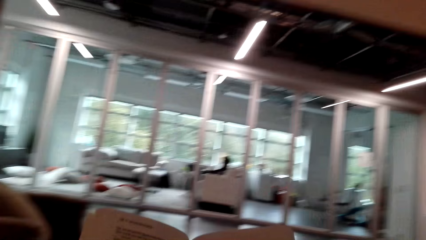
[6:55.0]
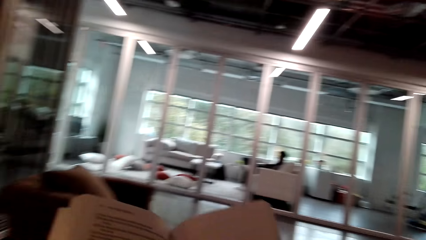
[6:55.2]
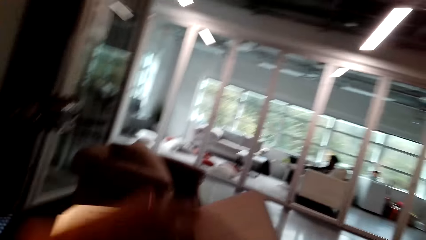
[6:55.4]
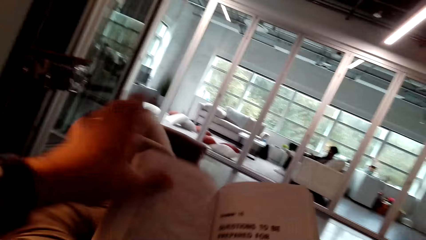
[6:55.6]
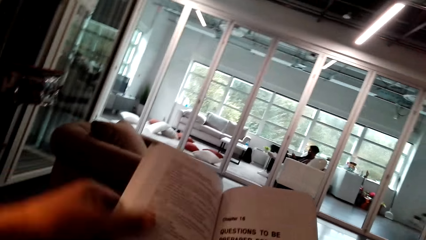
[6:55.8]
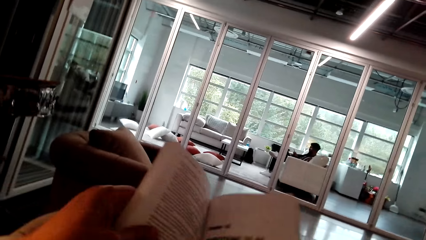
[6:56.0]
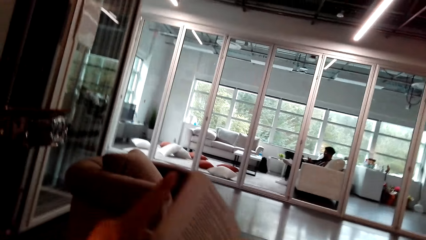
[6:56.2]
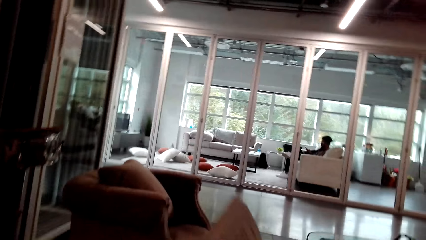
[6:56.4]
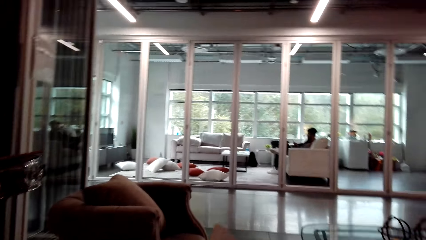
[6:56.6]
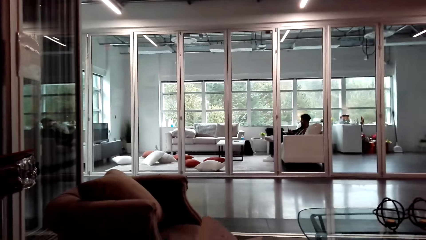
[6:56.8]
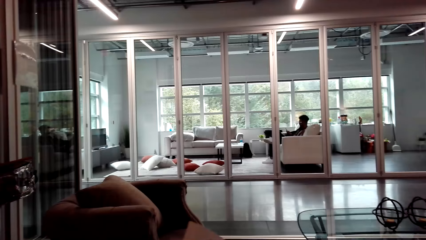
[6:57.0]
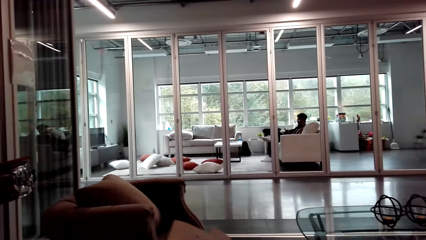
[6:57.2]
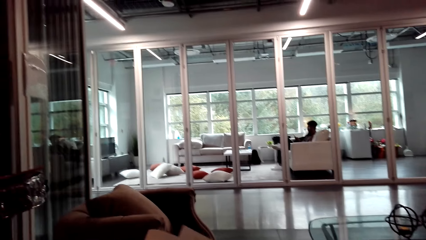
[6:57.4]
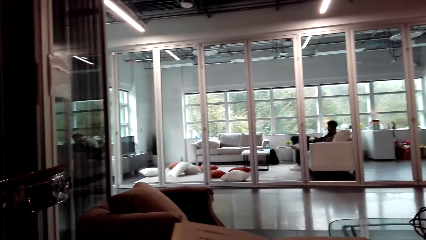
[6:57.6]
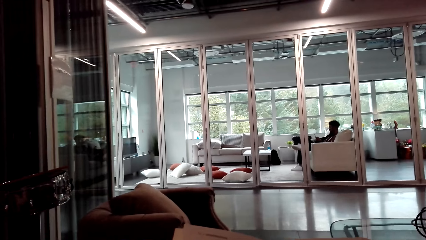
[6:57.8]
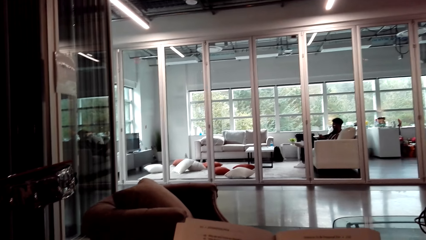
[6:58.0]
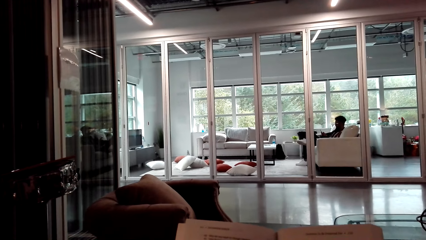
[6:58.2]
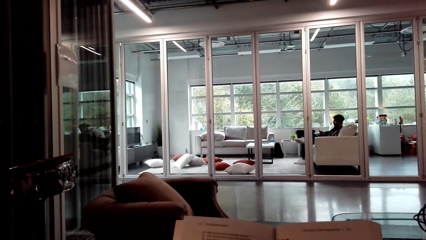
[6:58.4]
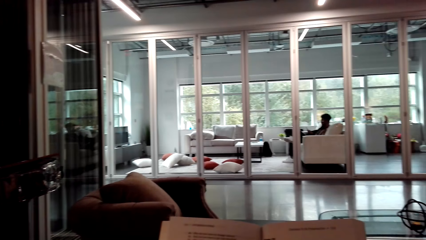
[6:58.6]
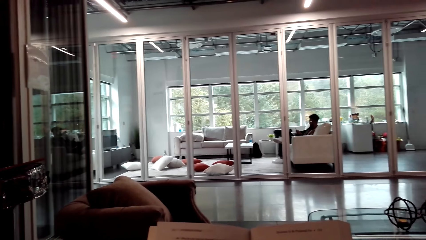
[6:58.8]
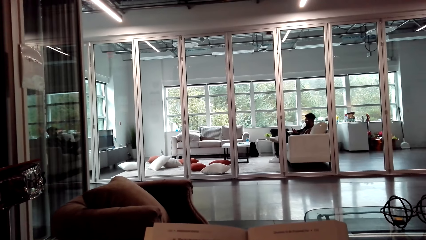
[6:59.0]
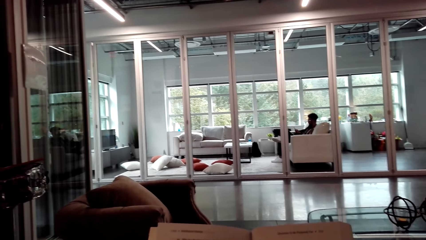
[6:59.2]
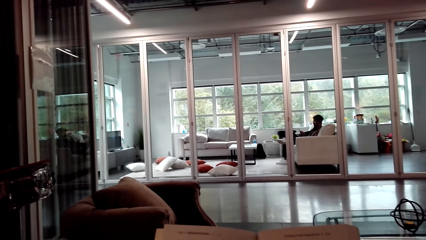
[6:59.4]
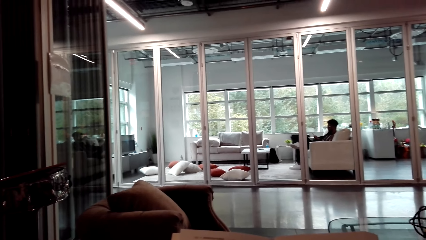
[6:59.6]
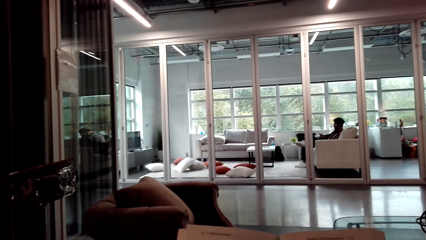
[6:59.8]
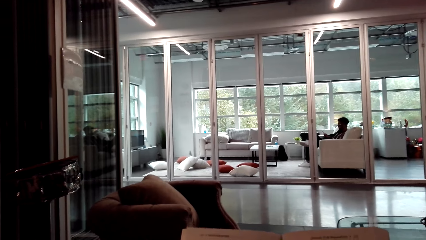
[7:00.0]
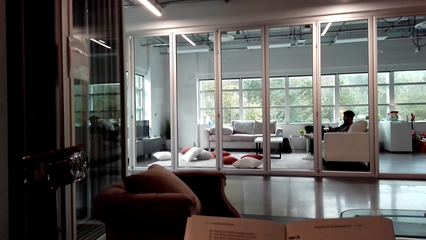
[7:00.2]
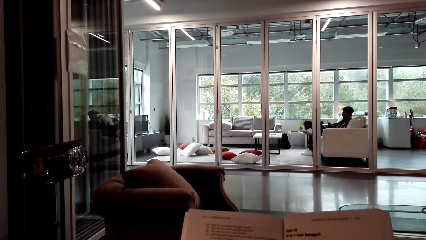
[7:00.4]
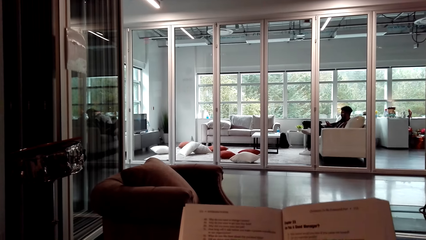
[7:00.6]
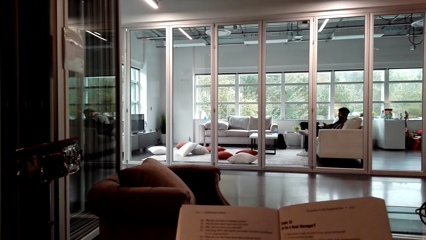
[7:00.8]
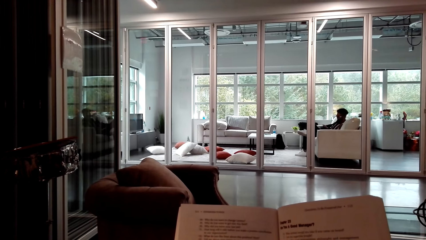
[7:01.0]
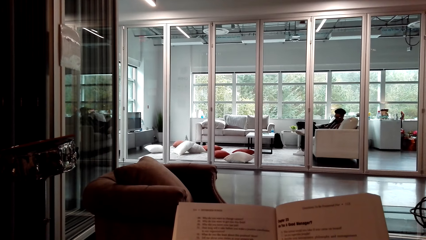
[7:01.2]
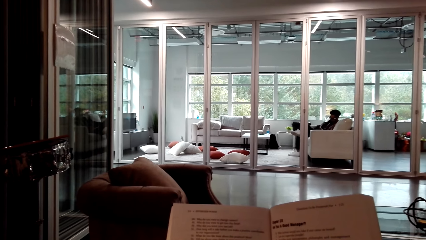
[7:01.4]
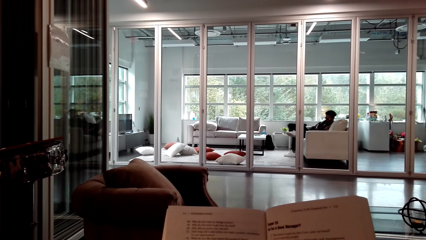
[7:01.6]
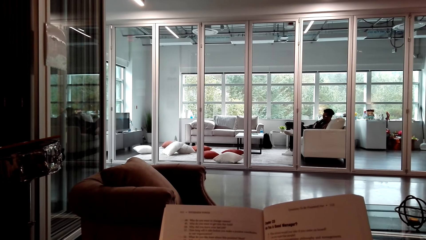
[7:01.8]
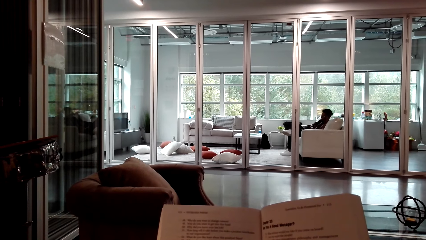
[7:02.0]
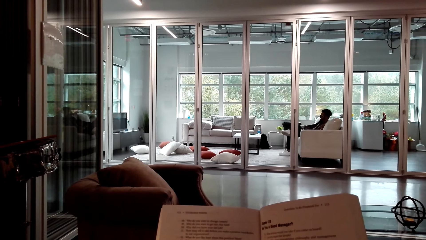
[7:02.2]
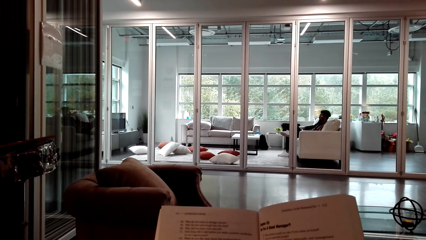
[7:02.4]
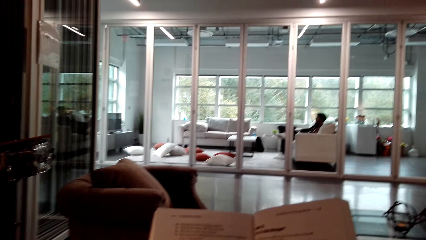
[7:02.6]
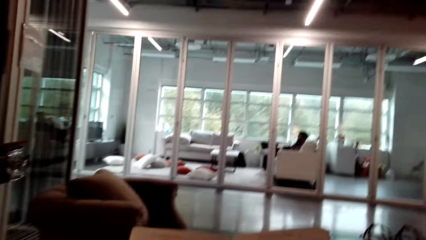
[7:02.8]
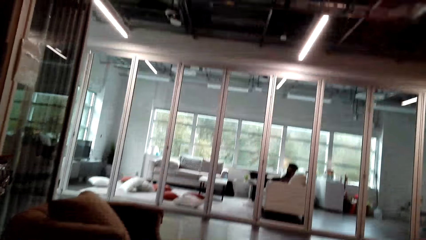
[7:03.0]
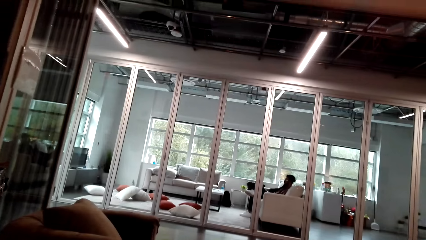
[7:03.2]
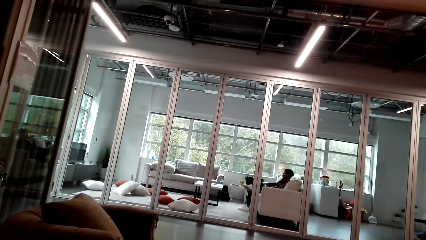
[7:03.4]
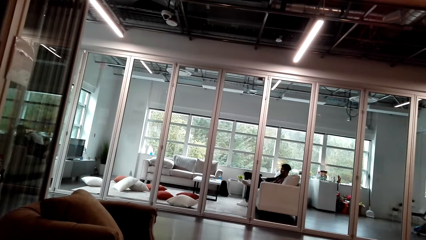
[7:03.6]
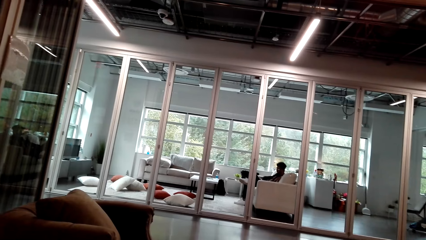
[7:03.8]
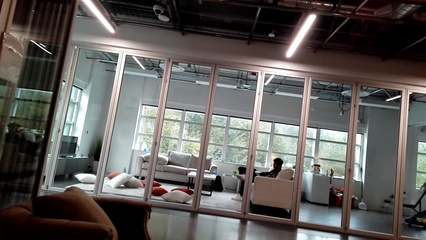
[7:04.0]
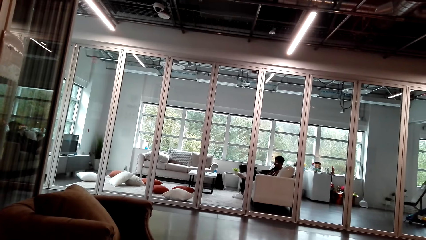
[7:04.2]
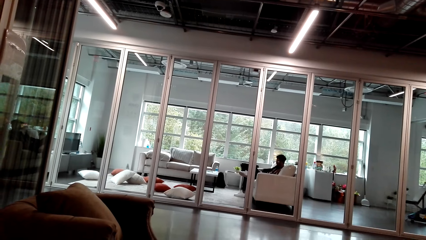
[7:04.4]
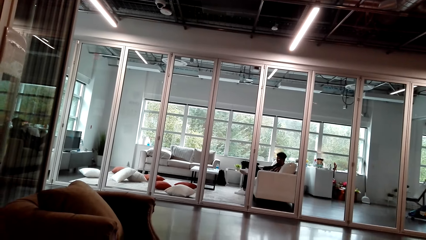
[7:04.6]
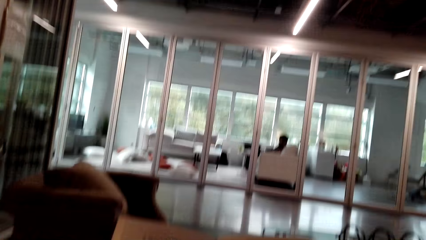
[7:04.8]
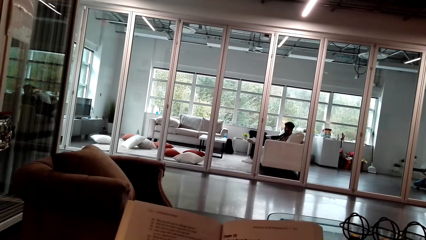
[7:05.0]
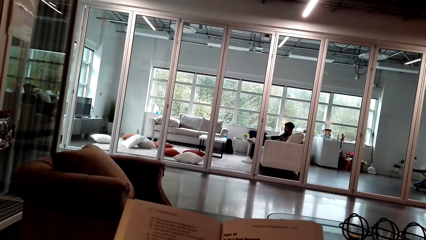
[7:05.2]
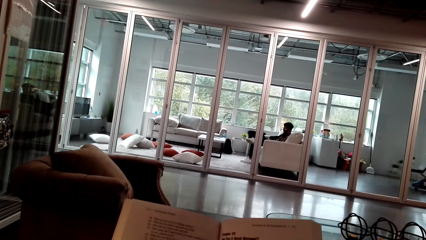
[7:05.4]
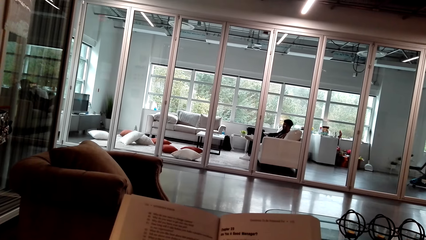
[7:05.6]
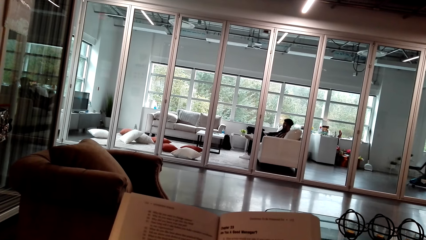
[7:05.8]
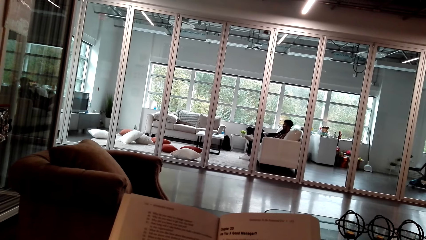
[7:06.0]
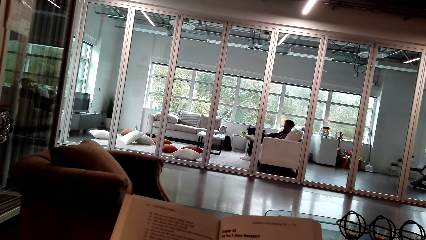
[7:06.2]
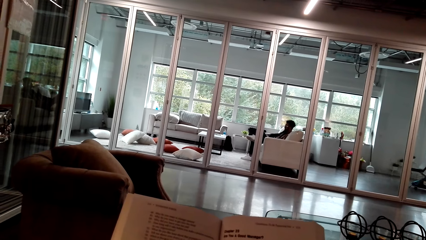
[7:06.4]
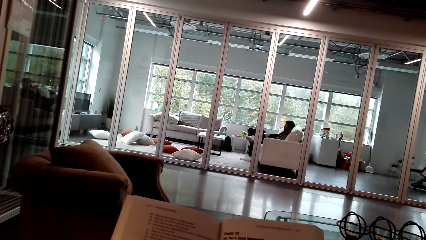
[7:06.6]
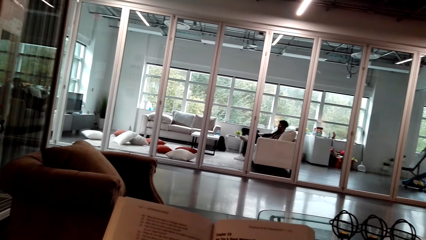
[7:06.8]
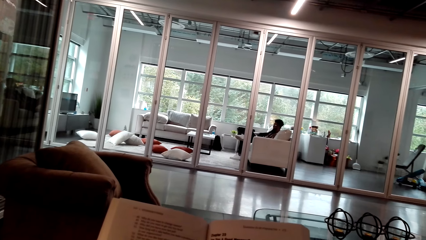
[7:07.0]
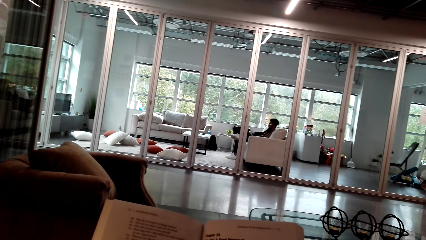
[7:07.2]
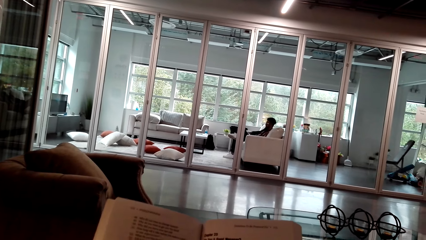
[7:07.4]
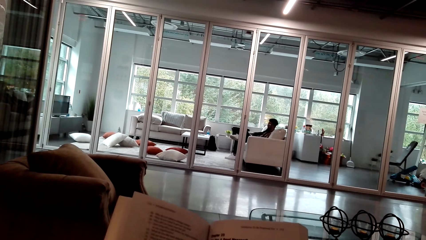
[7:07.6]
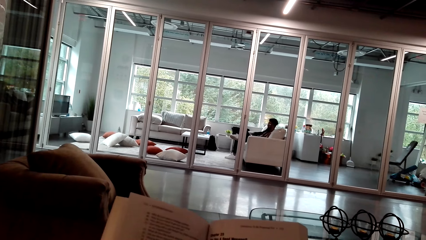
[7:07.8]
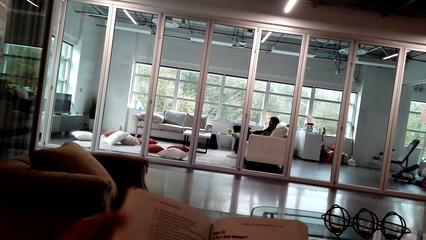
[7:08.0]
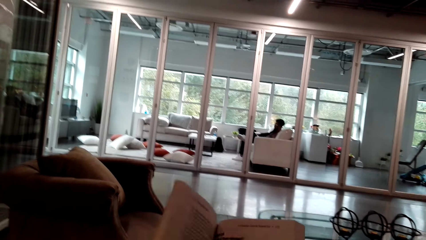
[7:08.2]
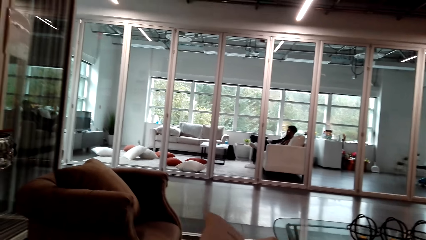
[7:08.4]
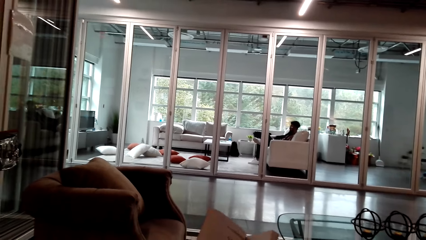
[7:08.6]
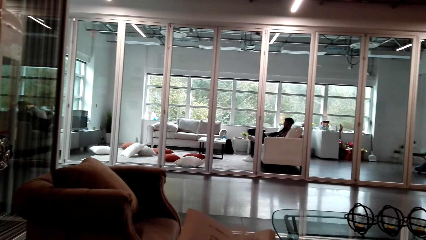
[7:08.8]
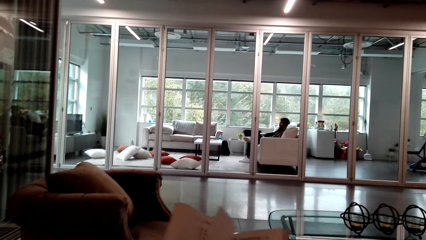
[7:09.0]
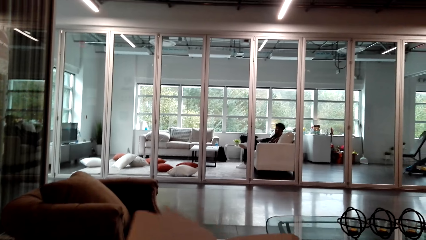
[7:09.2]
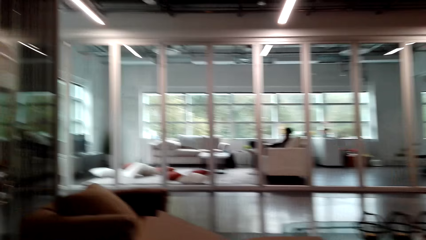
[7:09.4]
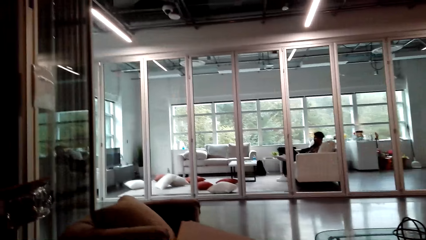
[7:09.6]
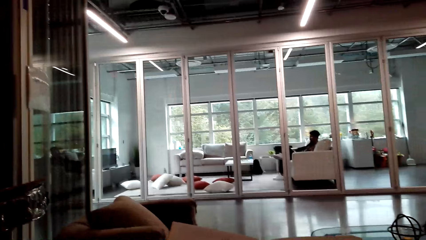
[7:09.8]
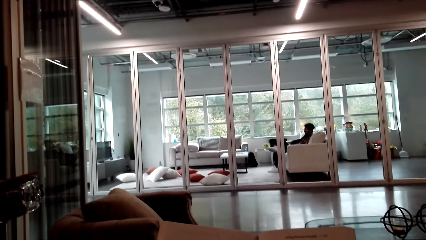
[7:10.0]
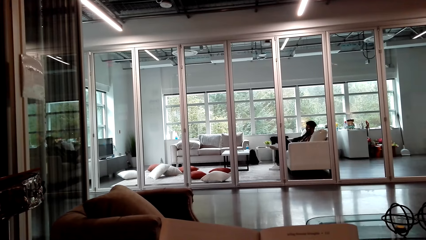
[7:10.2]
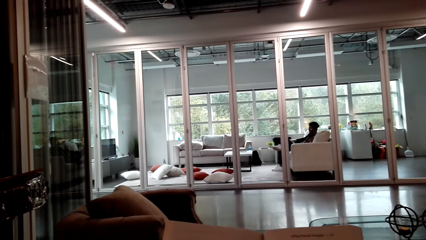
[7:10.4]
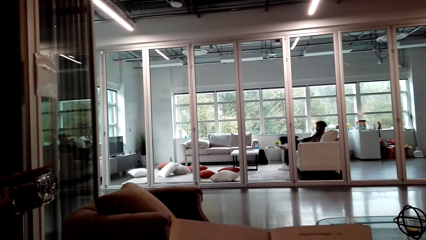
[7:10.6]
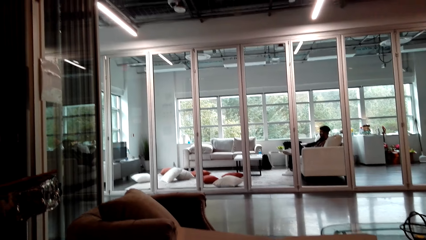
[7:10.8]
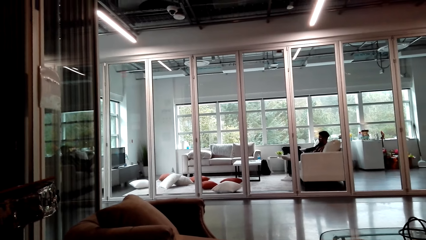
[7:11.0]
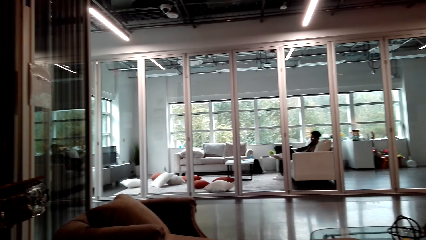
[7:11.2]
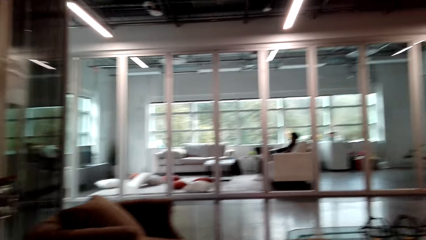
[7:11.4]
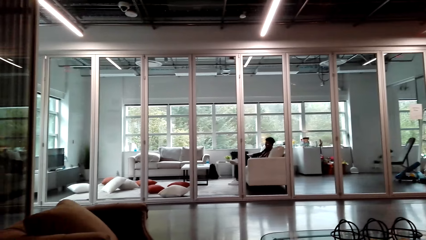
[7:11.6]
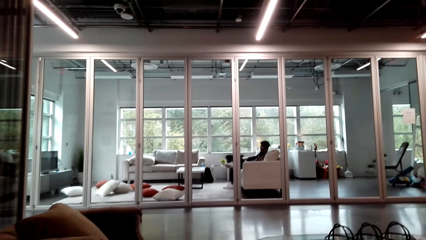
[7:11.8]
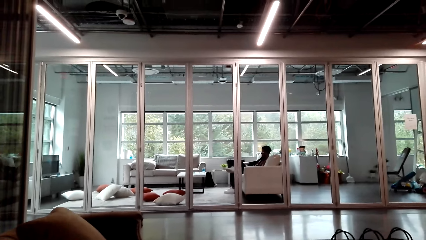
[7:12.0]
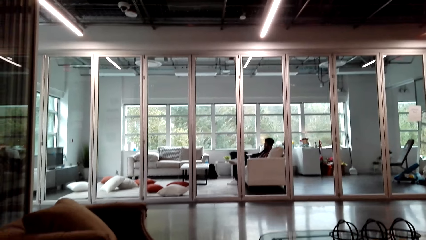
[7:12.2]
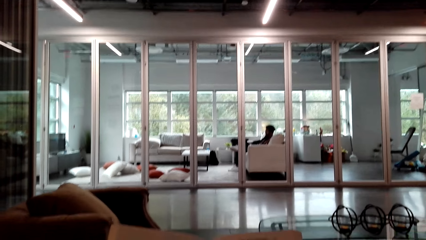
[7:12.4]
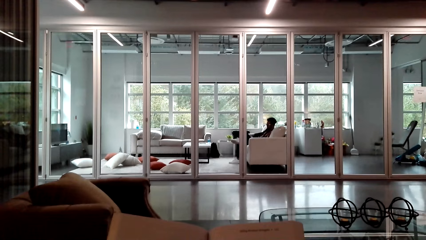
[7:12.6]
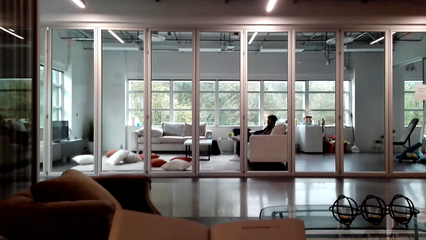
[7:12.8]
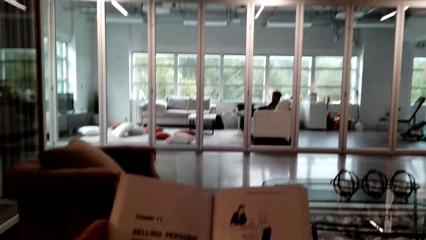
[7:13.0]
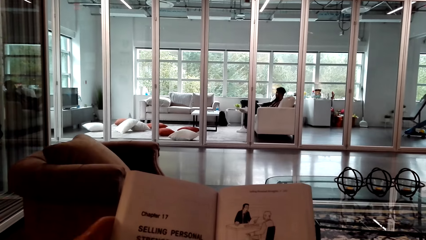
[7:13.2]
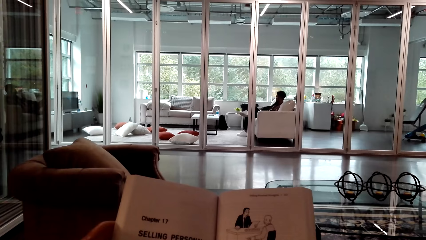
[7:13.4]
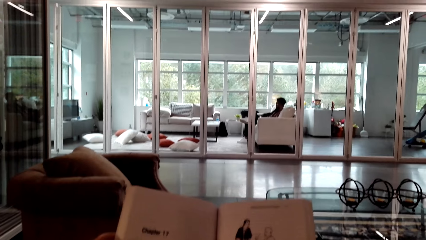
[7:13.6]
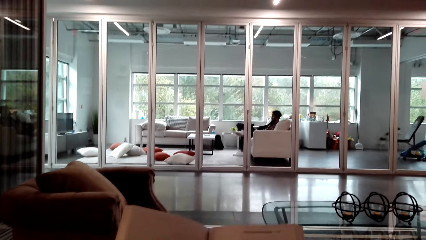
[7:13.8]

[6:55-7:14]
The camera wearer sits upright. They flip a page. They read a book. They flip a page. They read a book.
